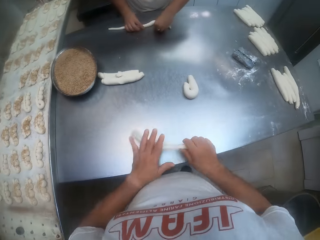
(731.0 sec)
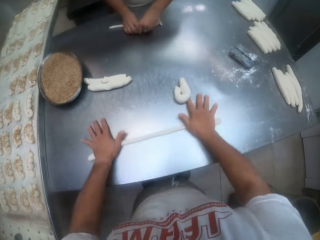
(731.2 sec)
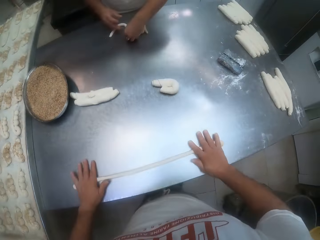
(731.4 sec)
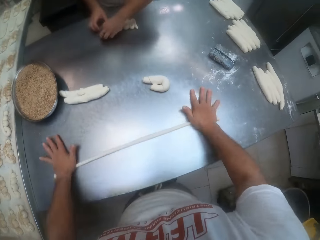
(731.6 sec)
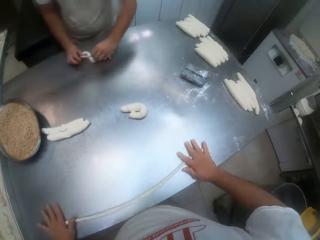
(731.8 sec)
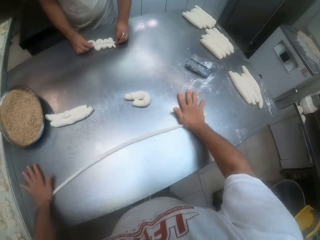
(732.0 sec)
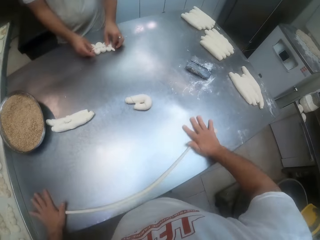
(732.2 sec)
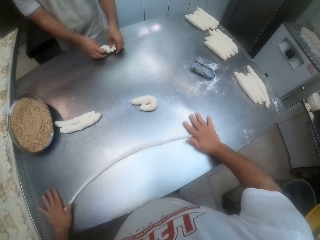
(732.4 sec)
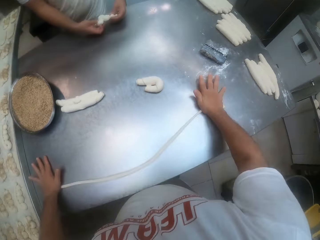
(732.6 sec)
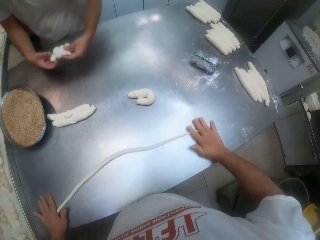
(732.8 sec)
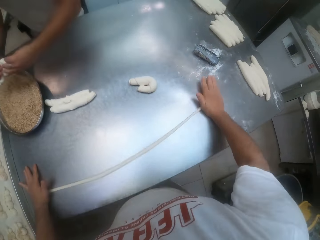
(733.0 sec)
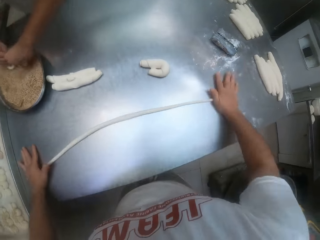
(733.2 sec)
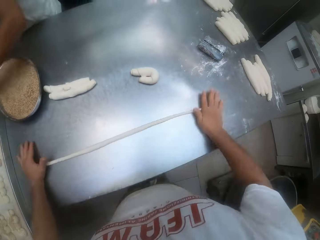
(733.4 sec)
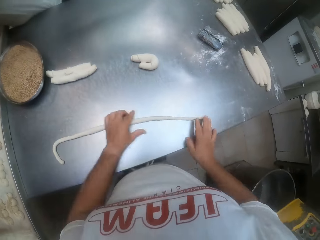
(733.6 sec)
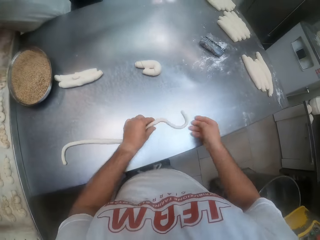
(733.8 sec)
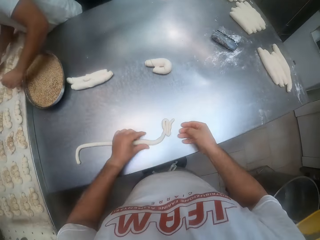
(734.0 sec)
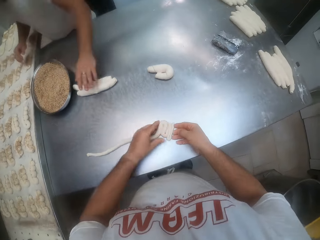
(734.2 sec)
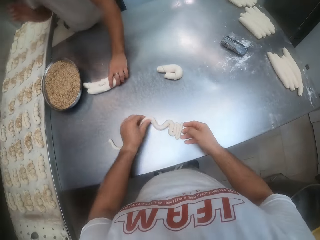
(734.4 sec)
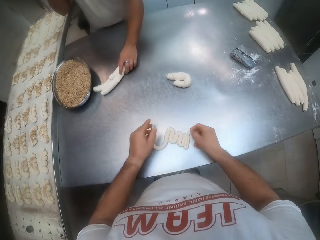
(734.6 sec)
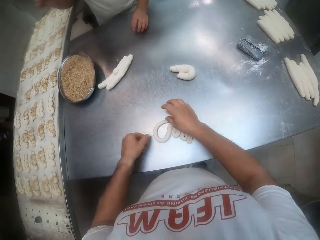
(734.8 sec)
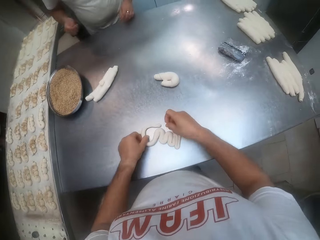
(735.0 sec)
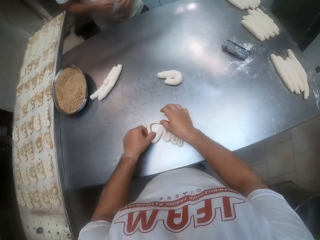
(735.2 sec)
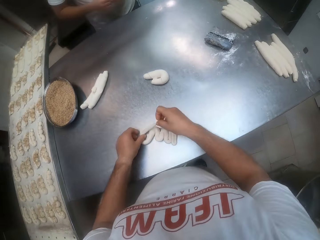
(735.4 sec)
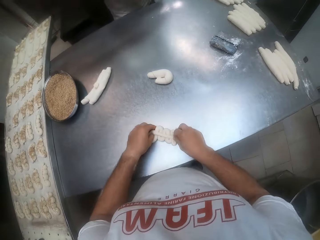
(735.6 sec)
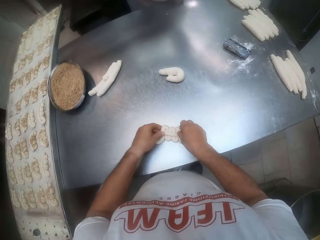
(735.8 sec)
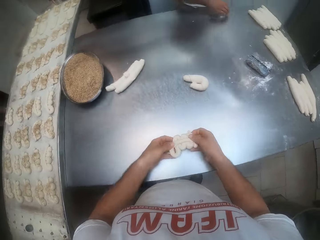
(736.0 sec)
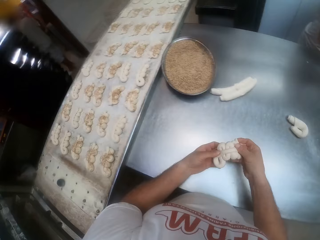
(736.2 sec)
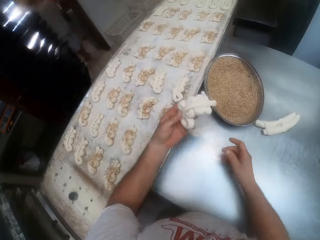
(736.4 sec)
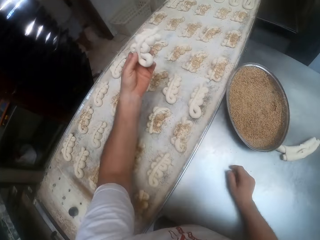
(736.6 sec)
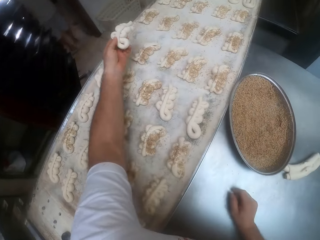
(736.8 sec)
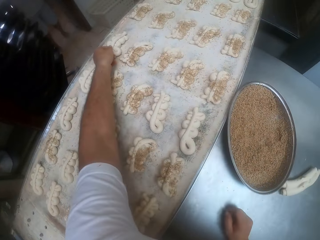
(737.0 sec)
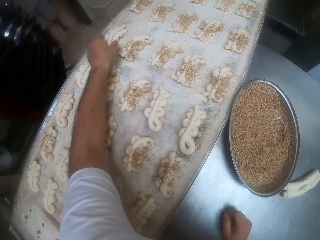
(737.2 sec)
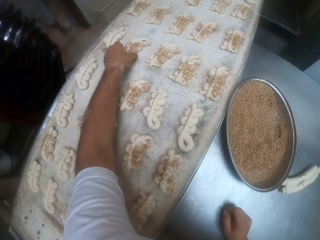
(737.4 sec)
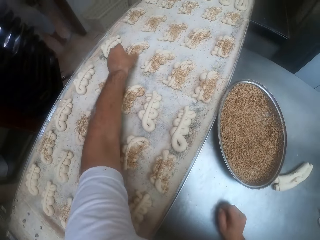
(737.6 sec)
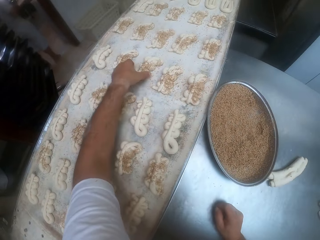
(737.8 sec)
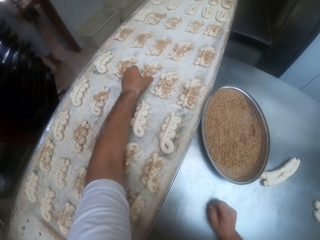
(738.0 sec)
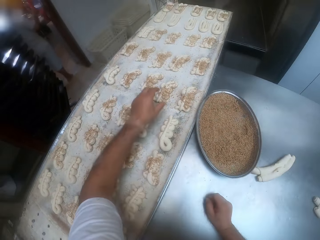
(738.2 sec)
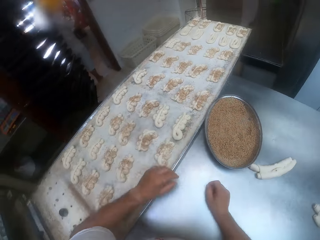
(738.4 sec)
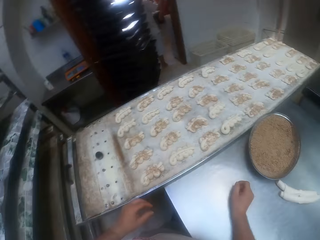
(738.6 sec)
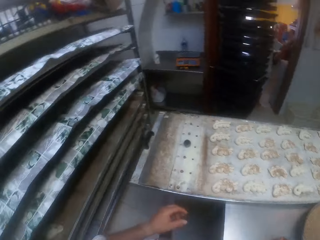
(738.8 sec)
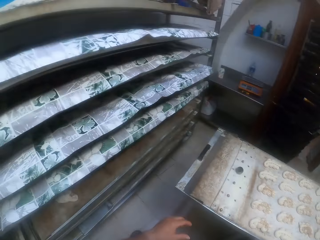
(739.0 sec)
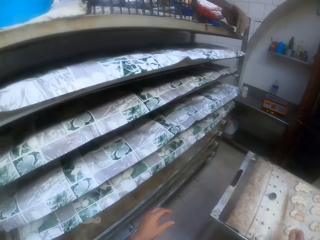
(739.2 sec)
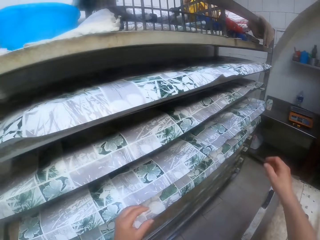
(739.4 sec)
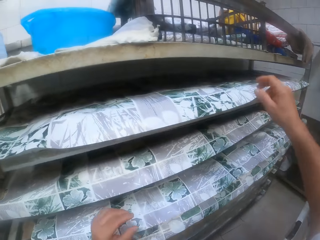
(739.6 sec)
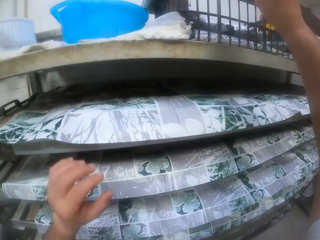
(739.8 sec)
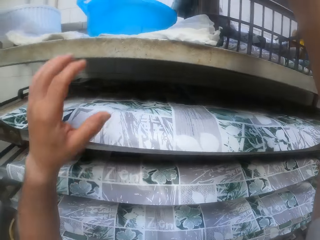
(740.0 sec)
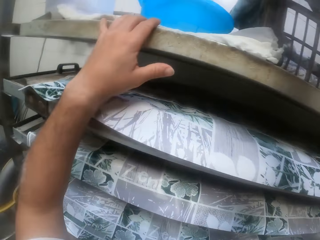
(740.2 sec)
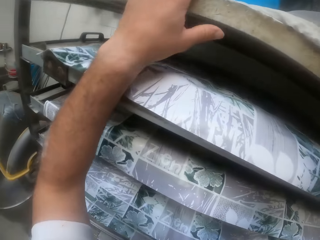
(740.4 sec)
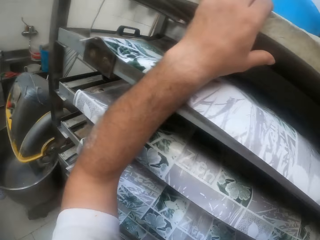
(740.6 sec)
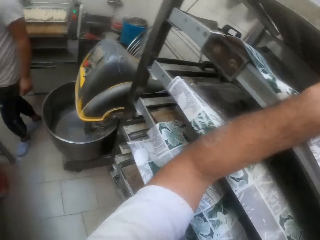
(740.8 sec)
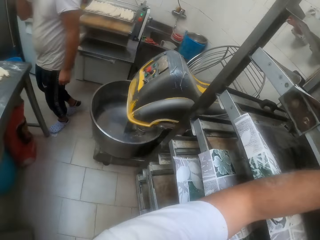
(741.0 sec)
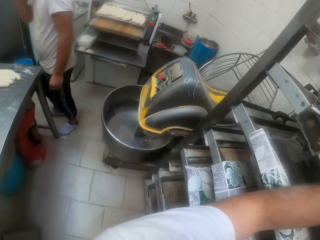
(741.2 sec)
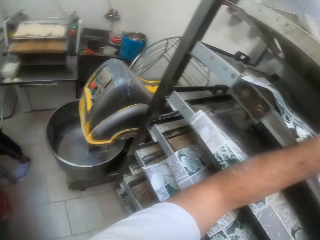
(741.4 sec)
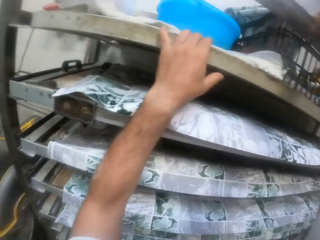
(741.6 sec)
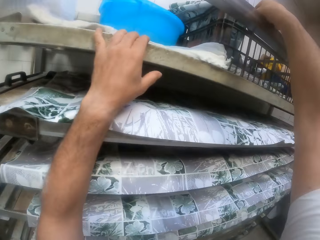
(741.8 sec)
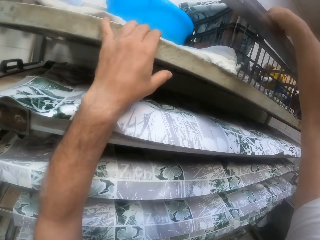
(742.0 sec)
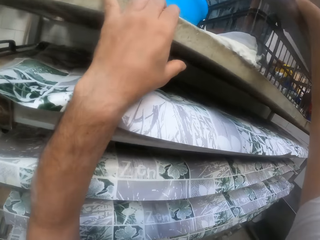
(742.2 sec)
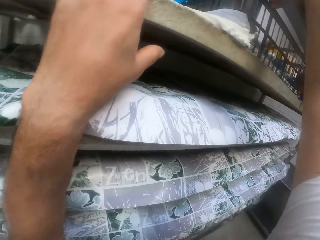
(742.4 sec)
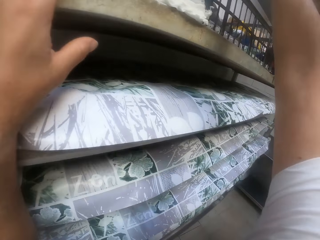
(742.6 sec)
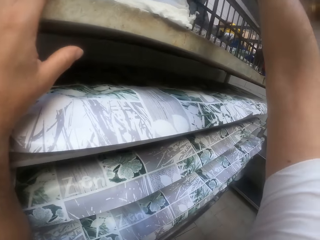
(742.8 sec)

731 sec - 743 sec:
The camera wearer moves a dough. He rolls the dough in his right hand on the baking table with both hands. The man dips the shaped dough into the bowl on the baking table with both hands. The camera wearer shapes the dough on the baking table with both hands. The man touches dough on the table with his left hand. The camera wearer drops the dough in the pan with his left hand. He moves a shaped dough in the pan with his left hand. He does it again. He searches a basket on an oven rack with his right hand. He places his left hand on the oven rack. He looks around.

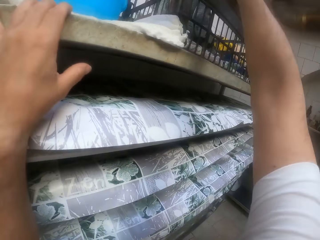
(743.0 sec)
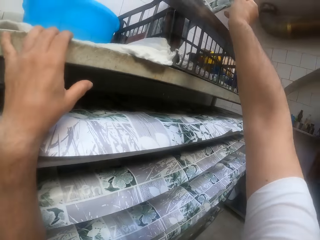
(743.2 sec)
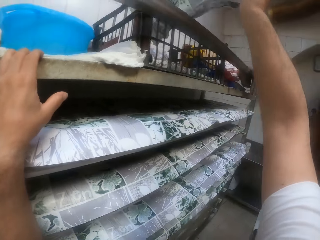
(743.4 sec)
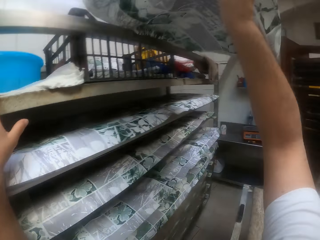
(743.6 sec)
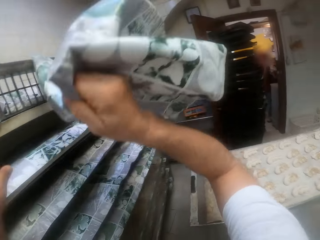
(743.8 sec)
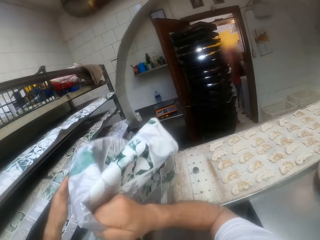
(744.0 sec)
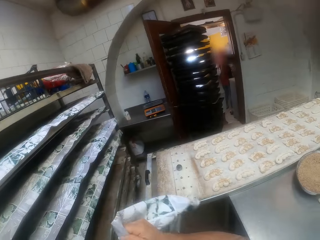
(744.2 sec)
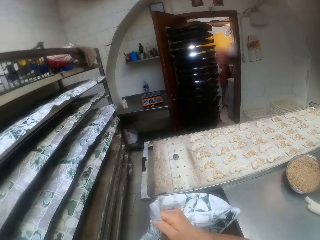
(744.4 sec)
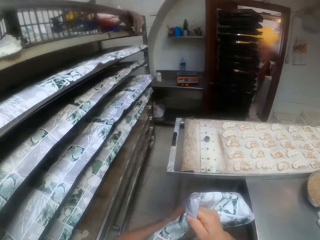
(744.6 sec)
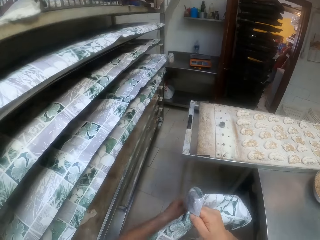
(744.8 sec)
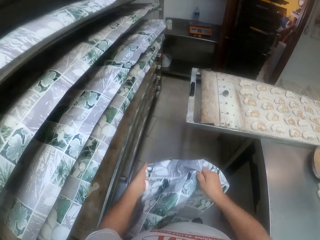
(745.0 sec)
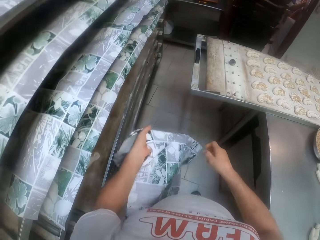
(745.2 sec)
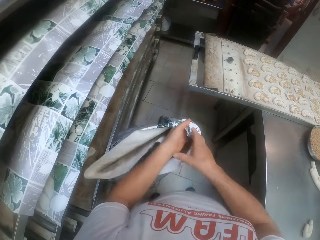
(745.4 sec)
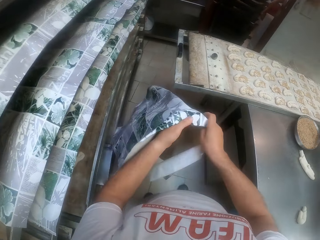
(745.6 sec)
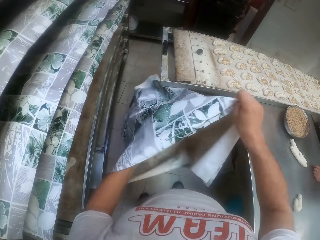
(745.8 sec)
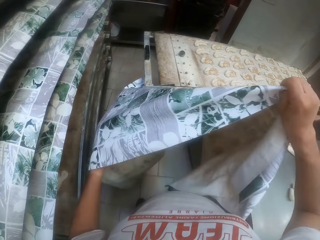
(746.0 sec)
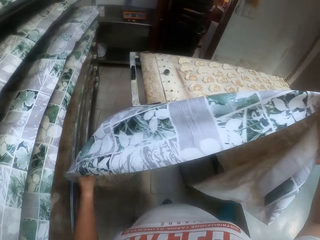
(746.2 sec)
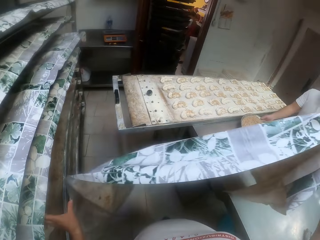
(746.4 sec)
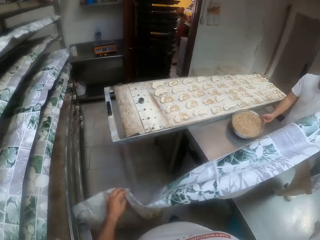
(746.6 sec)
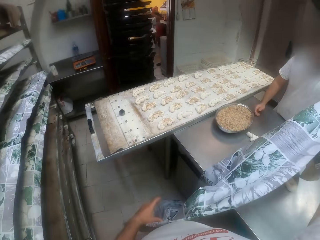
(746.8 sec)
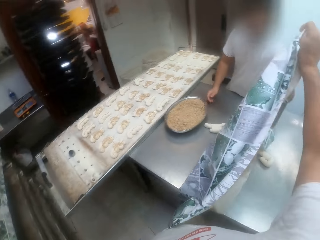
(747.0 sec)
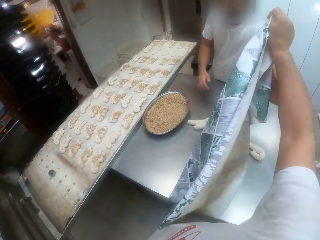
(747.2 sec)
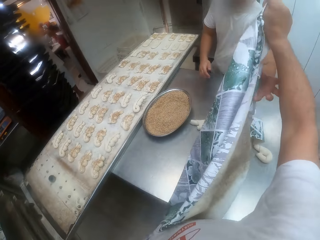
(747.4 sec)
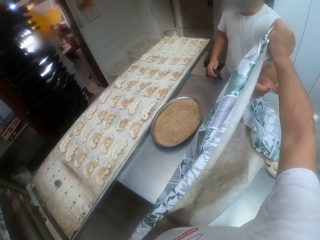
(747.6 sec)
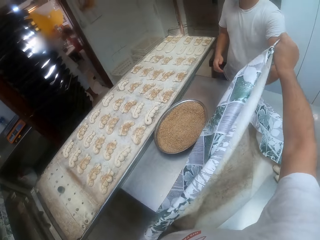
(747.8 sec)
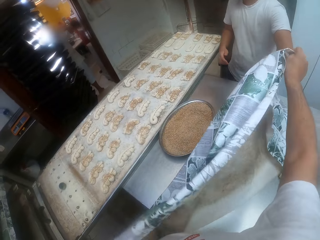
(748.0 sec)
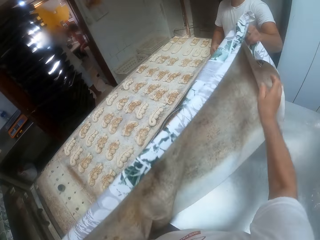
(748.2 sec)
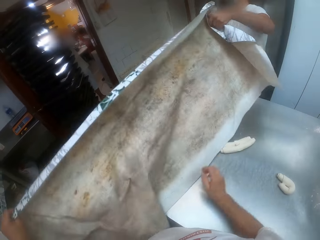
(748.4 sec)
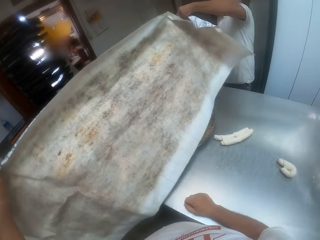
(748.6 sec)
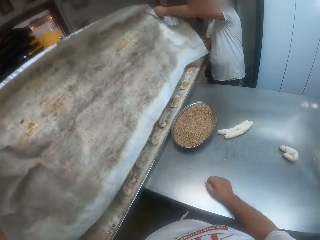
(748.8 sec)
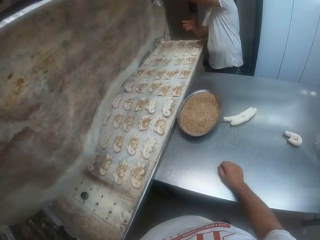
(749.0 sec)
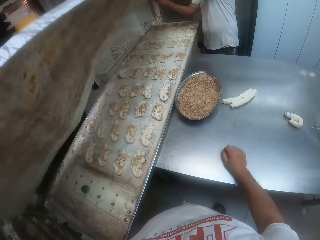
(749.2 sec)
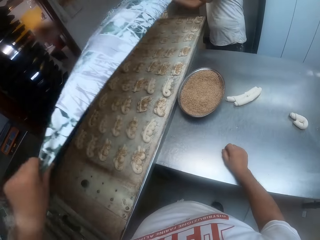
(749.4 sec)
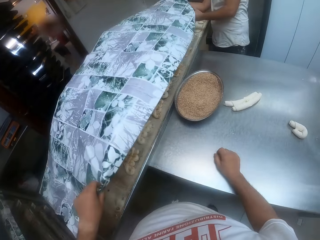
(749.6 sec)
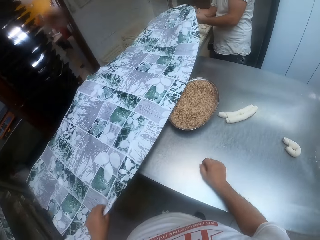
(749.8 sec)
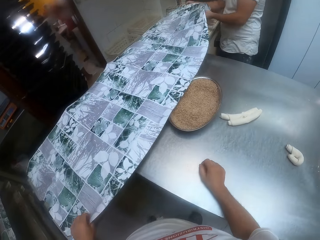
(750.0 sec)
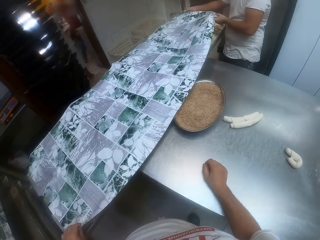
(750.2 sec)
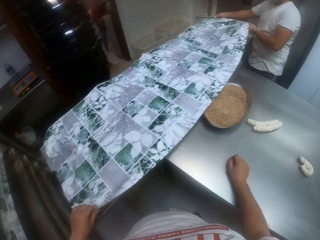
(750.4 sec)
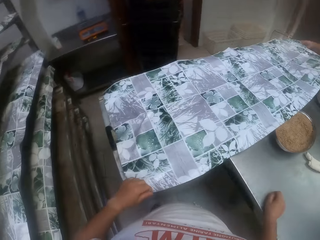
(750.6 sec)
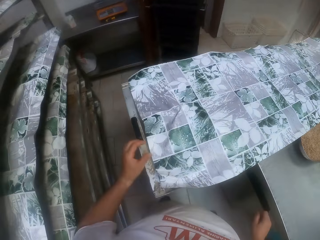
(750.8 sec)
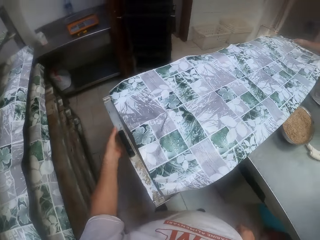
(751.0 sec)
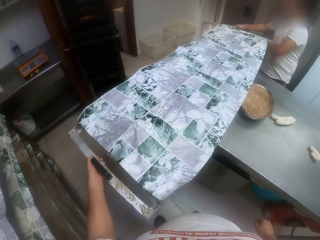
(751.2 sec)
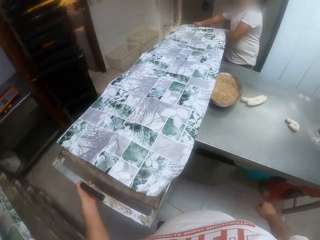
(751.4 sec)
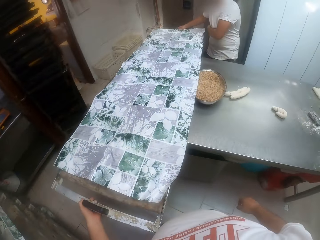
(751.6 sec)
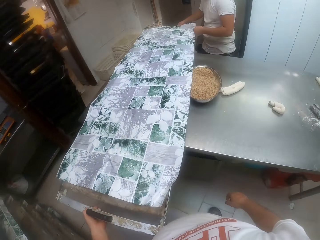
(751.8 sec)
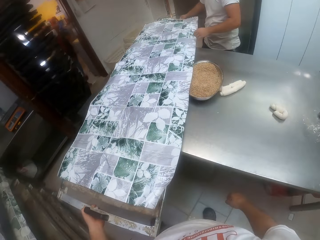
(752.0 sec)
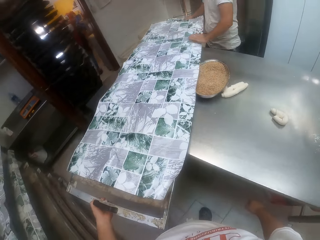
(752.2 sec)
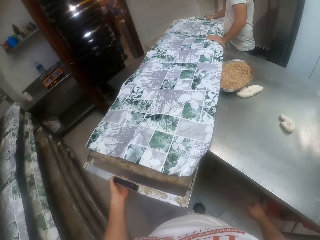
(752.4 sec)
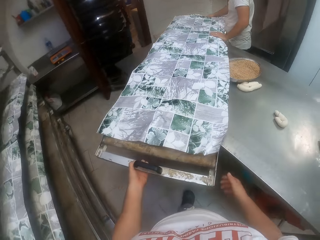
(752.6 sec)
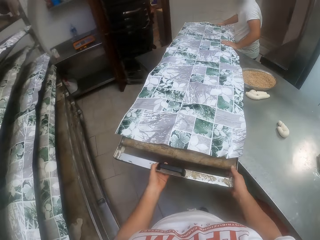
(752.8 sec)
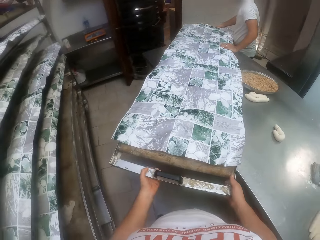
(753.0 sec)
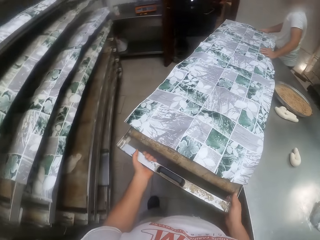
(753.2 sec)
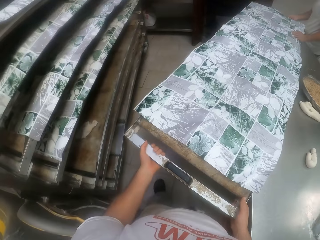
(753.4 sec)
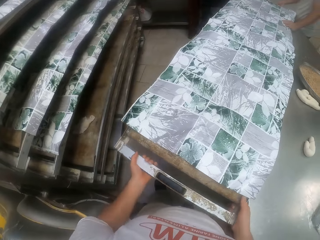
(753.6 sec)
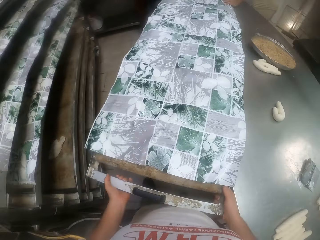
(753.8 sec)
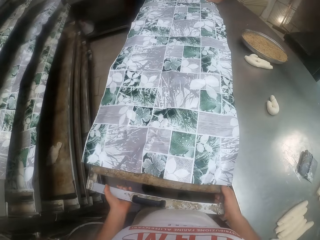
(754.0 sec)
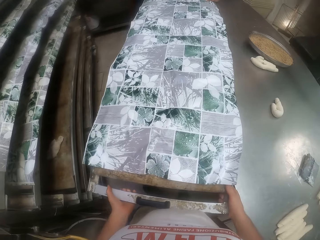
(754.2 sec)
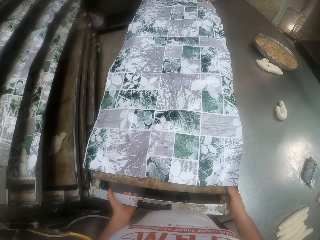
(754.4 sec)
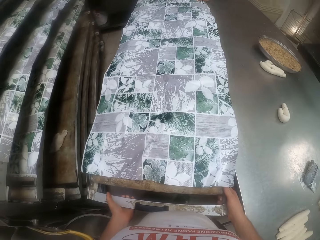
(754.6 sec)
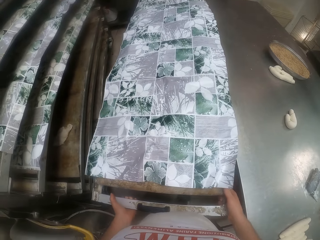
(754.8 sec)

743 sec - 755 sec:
The camera wearer pulls out a nylon cover from the basket on the oven rack with his right hand. He opens the nylon cover with both hands. The camera wearer and the man spread the nylon cover on the pan with their hands. The camera wearer covers the doughs. The camera wearer and the man lift the pan on the baking table with their hands. The camera wearer carries the dough tray.
